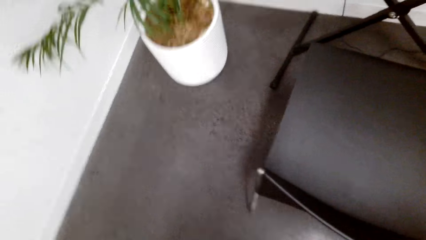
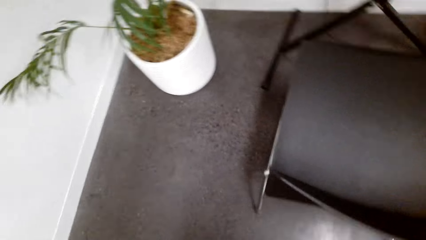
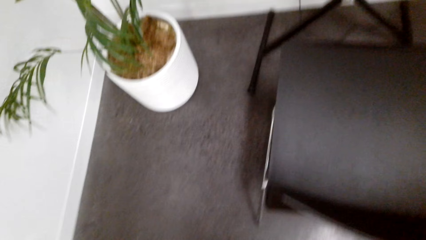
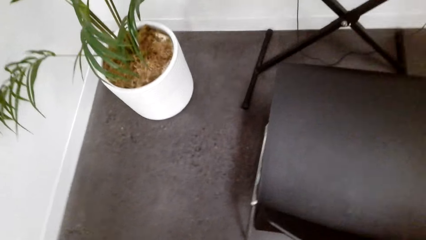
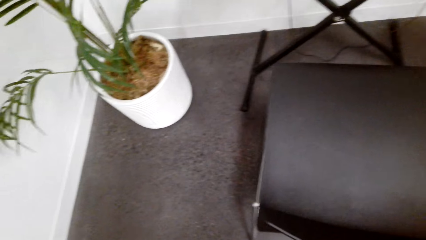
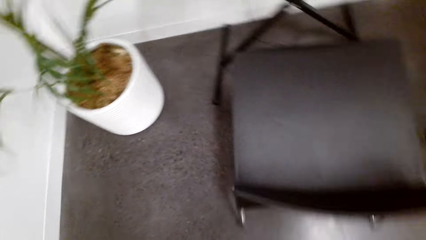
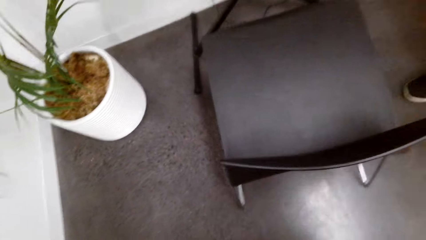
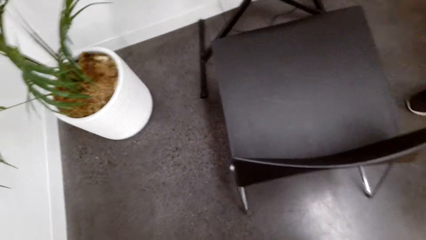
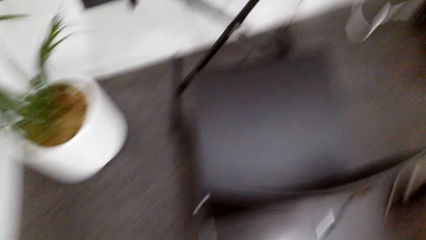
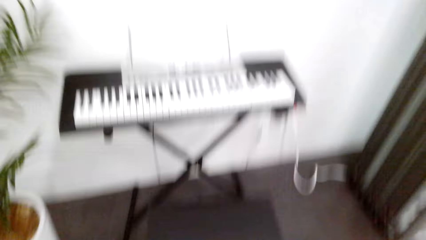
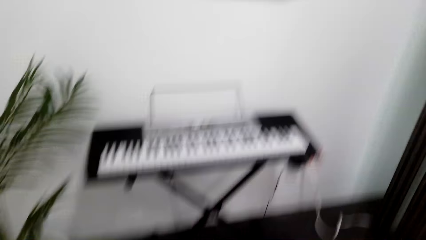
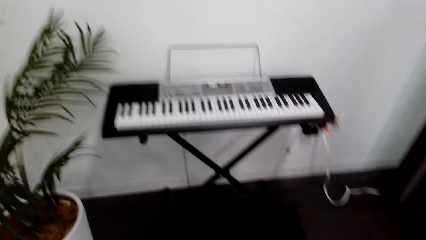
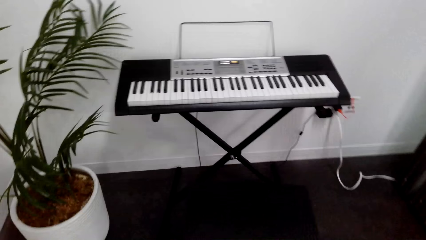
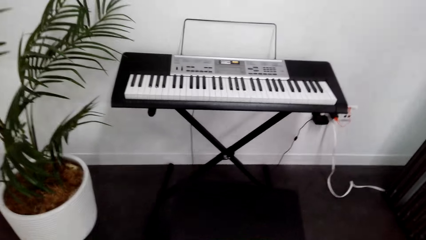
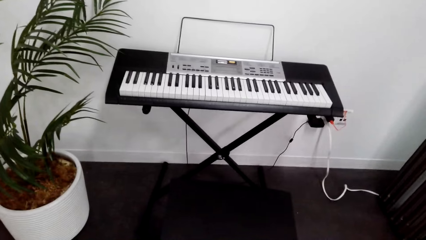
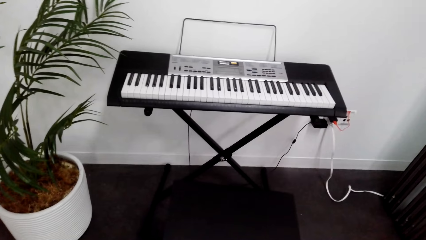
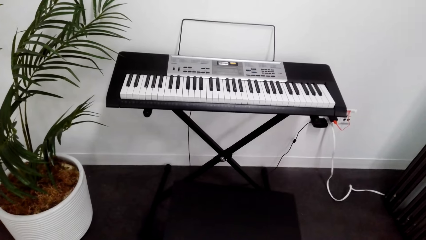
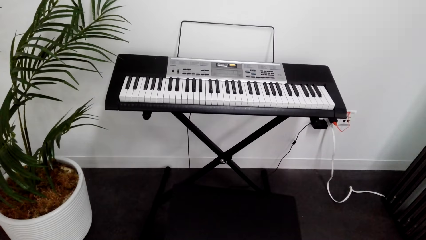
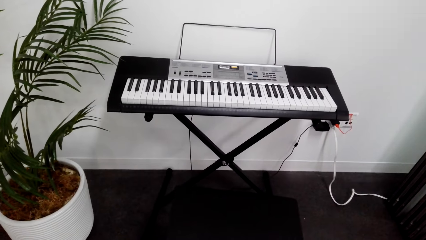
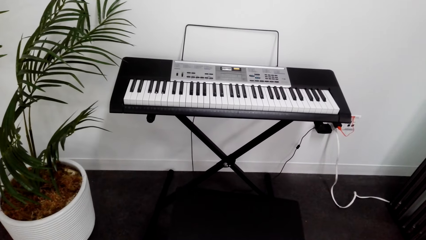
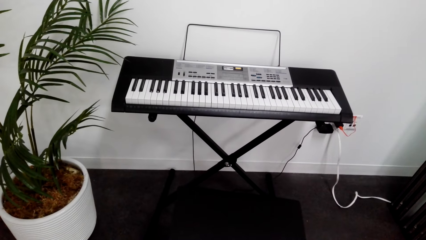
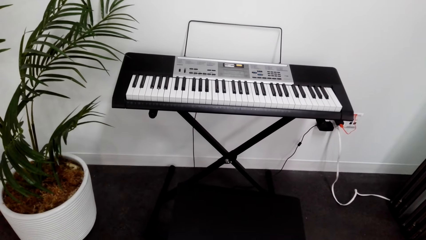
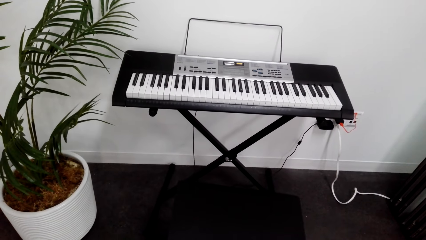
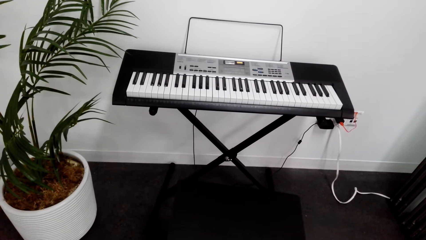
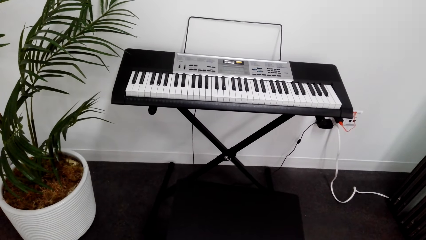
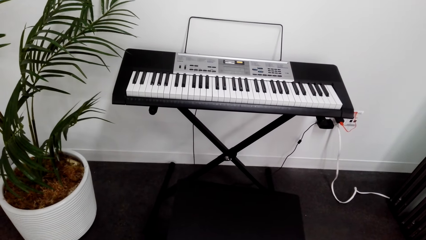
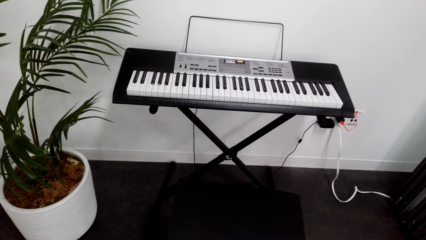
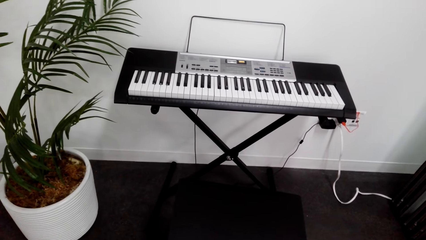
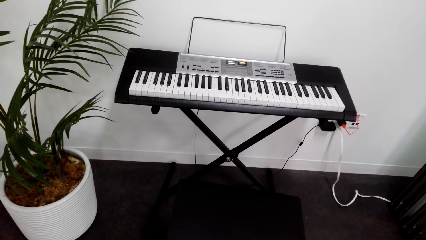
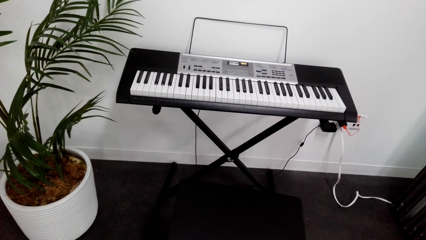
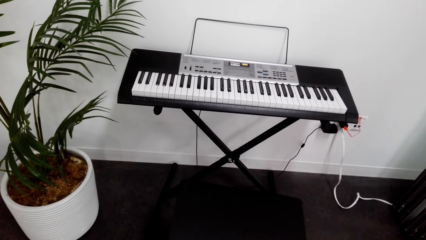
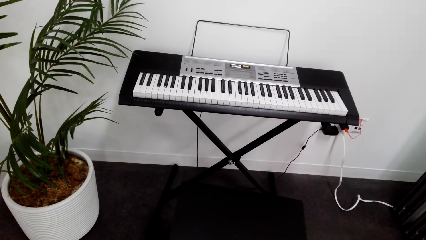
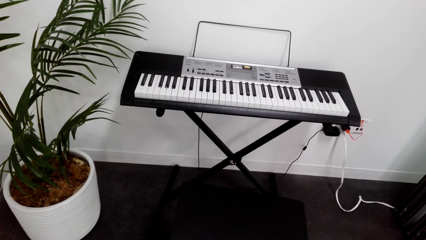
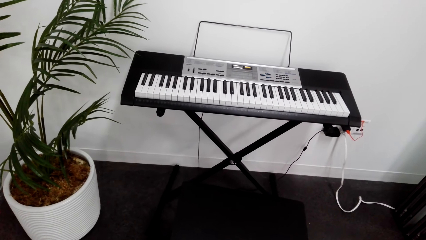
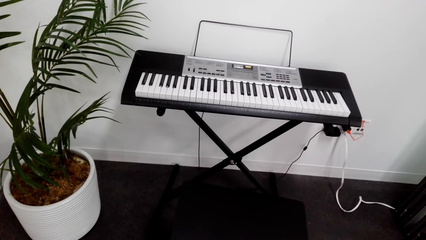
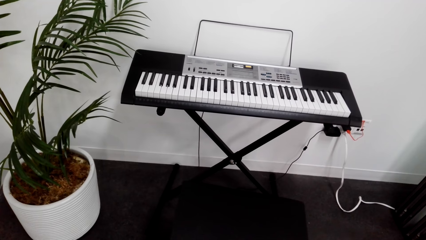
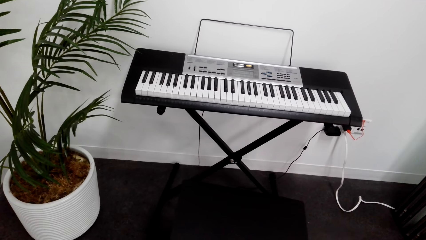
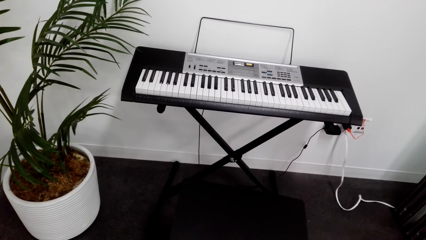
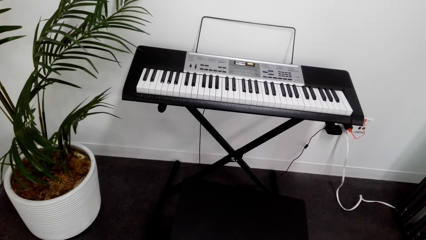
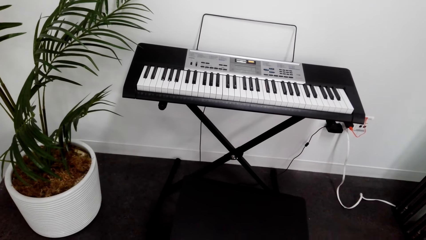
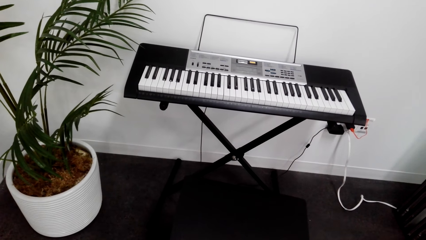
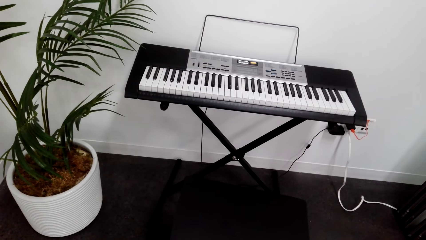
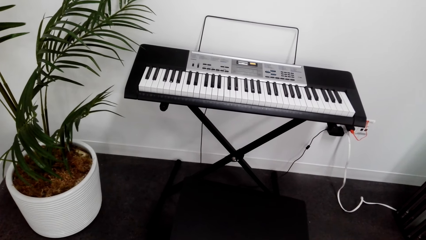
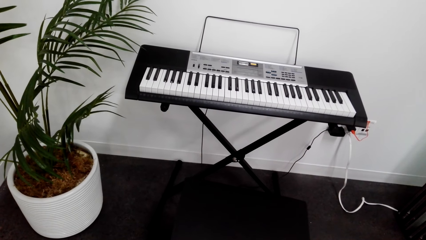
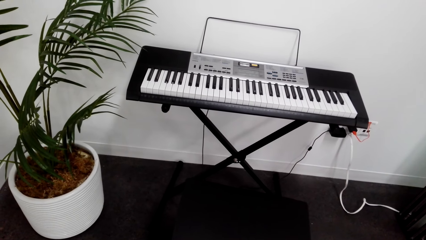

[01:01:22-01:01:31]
The camera wearer does something. They look around. They do something.
